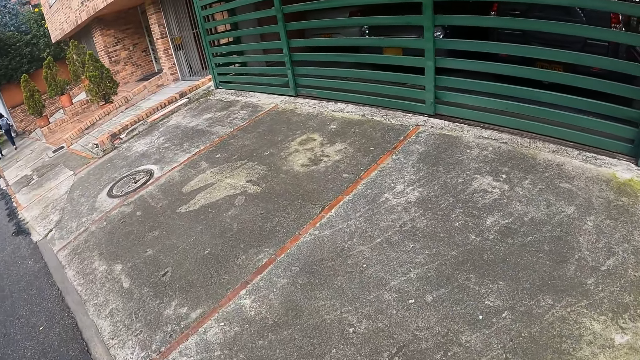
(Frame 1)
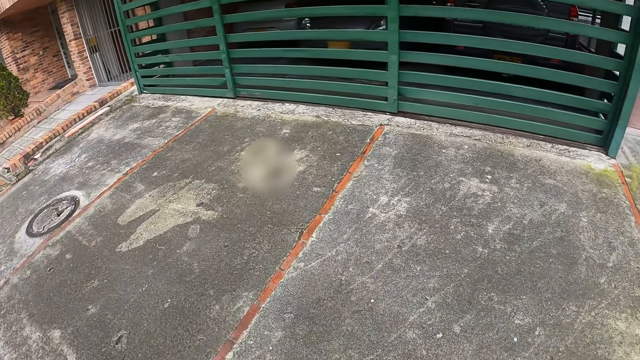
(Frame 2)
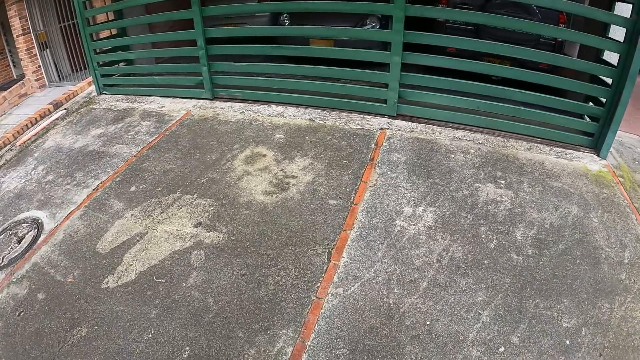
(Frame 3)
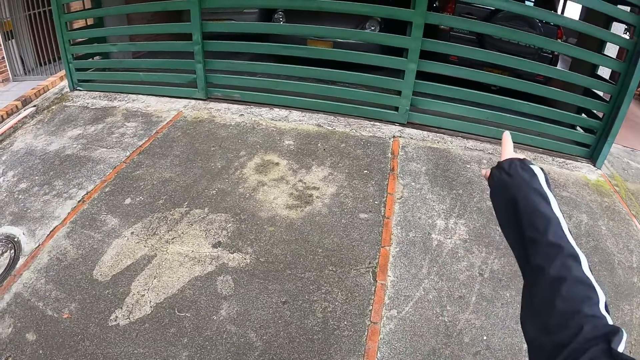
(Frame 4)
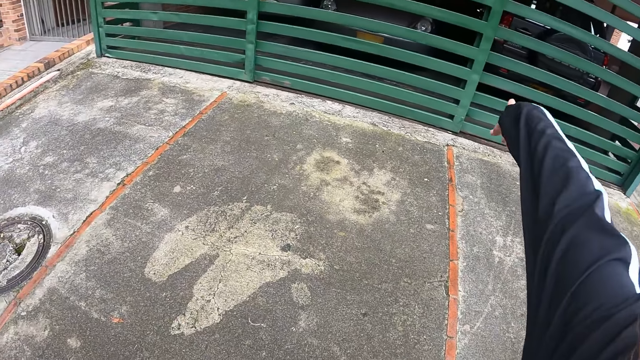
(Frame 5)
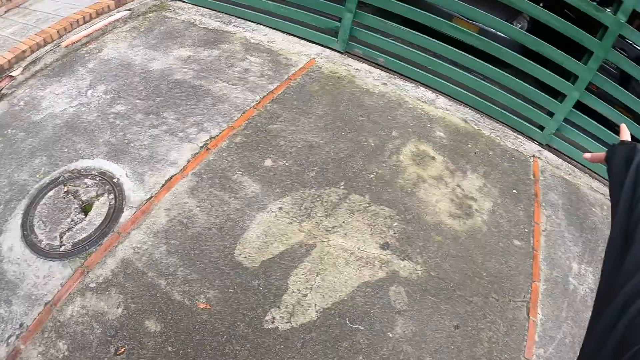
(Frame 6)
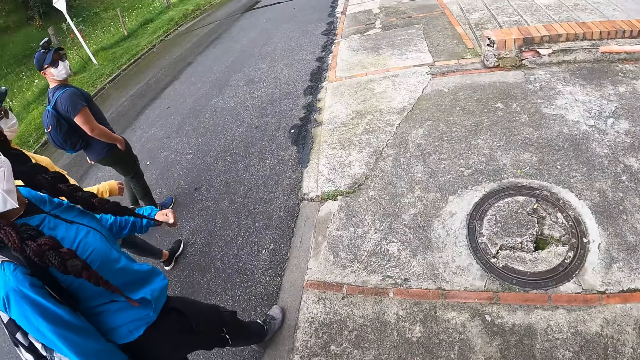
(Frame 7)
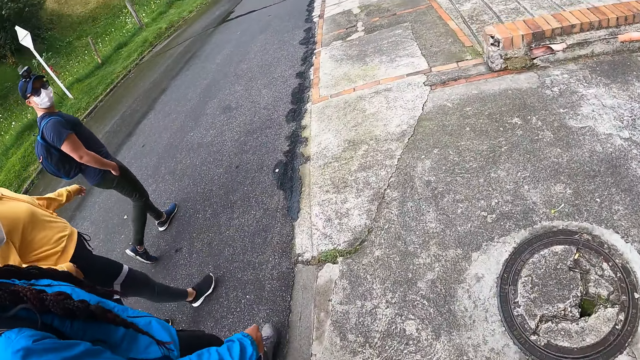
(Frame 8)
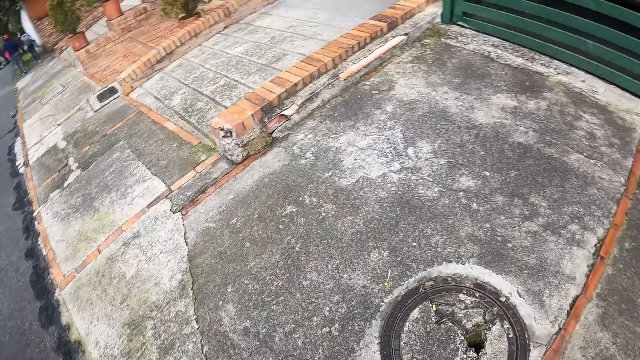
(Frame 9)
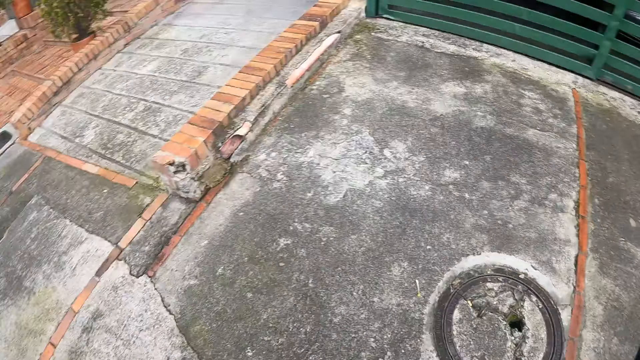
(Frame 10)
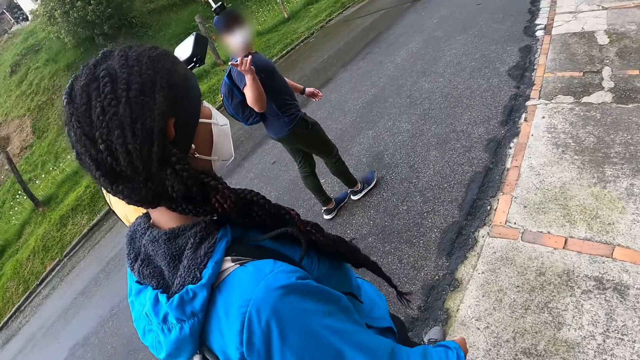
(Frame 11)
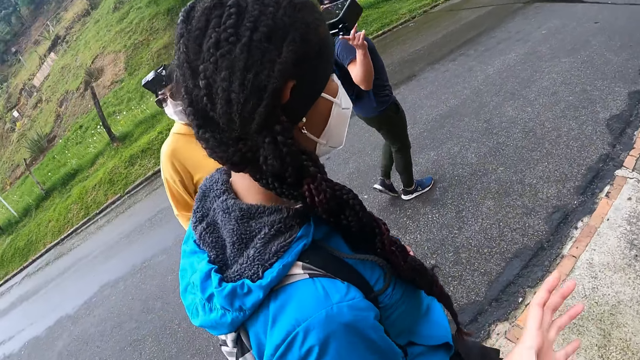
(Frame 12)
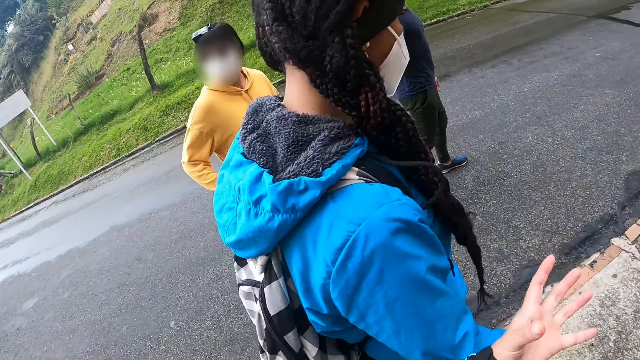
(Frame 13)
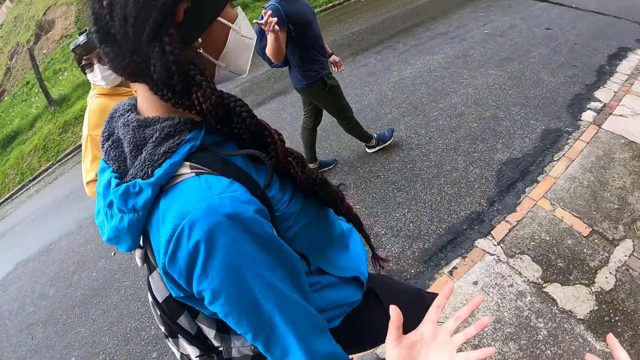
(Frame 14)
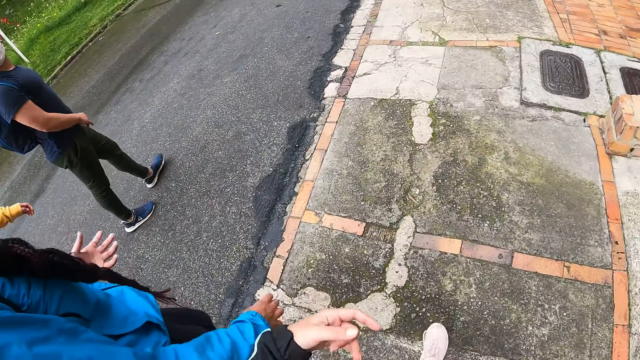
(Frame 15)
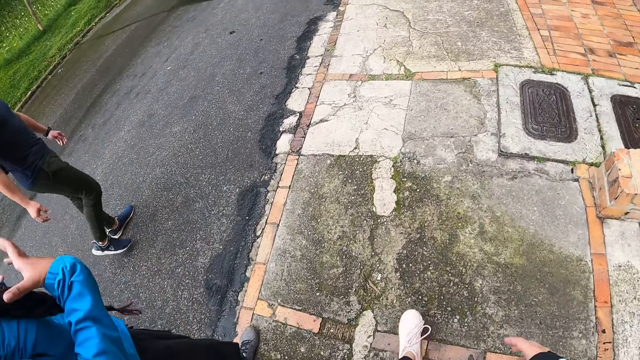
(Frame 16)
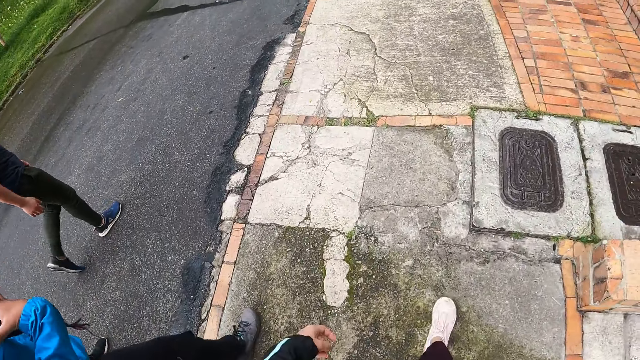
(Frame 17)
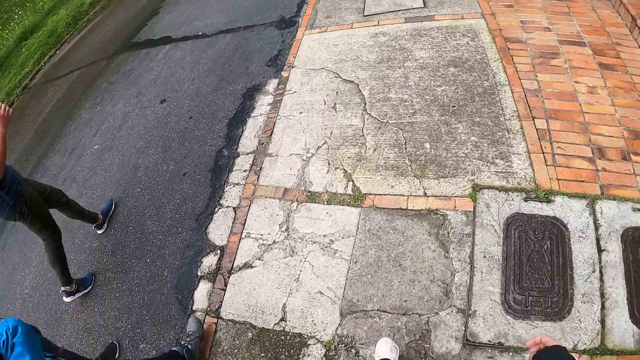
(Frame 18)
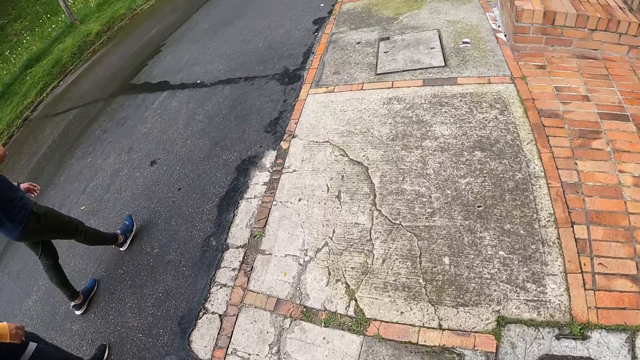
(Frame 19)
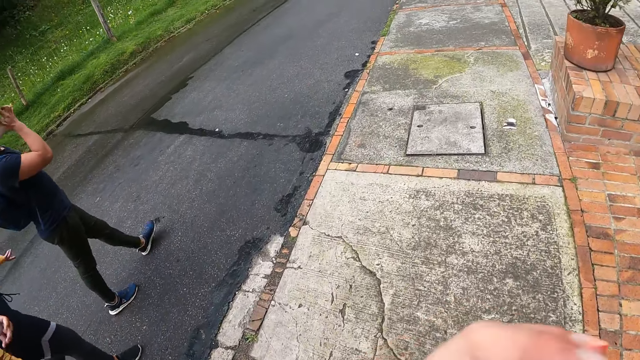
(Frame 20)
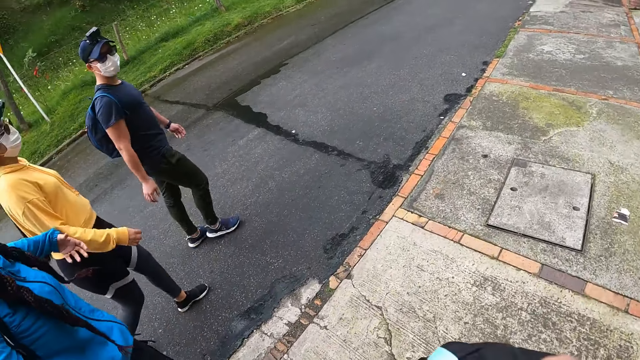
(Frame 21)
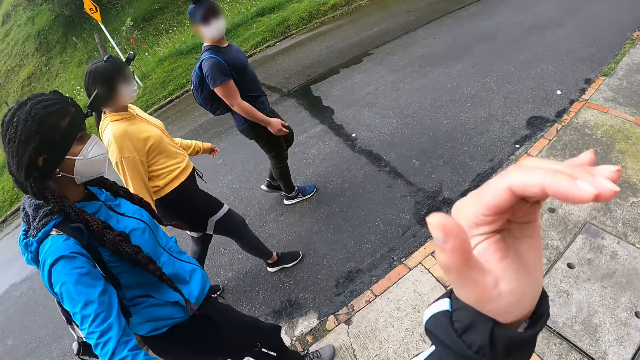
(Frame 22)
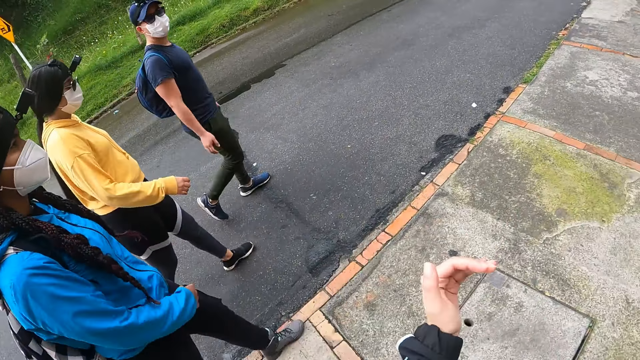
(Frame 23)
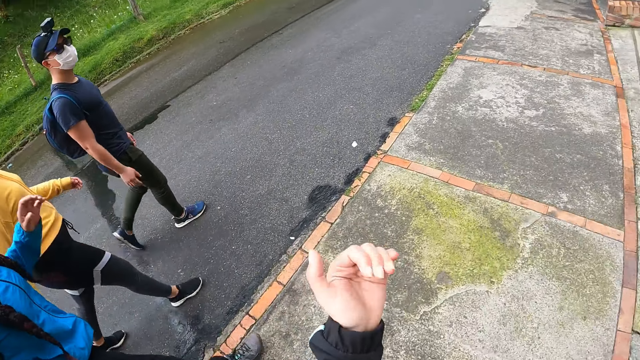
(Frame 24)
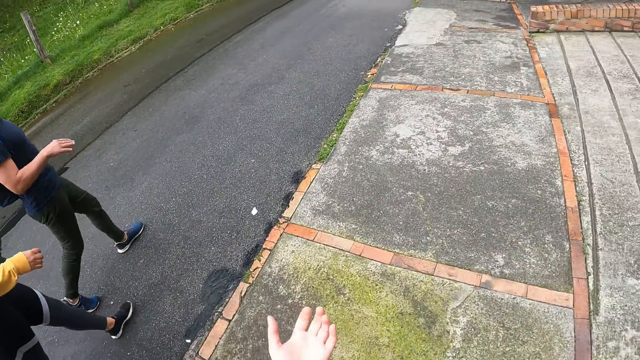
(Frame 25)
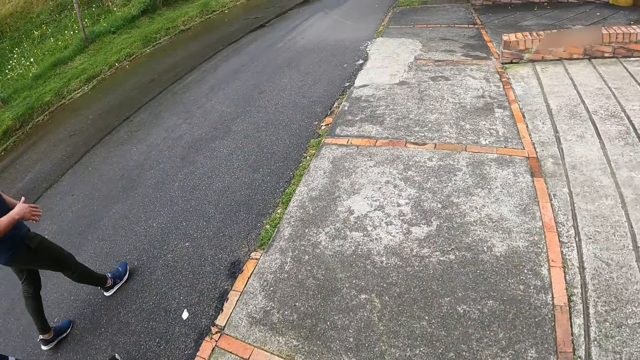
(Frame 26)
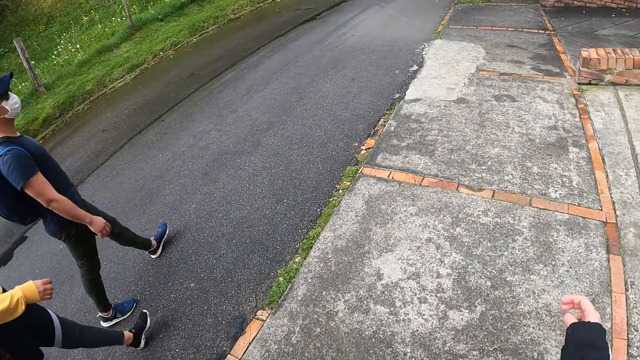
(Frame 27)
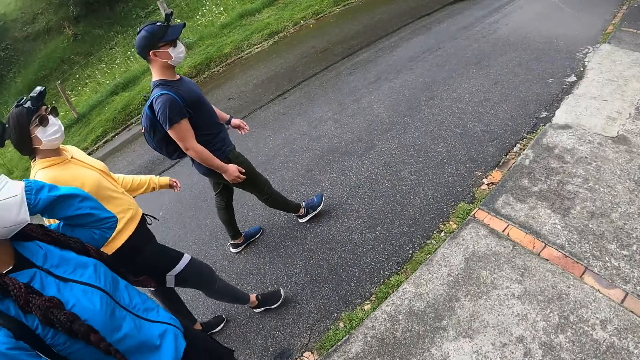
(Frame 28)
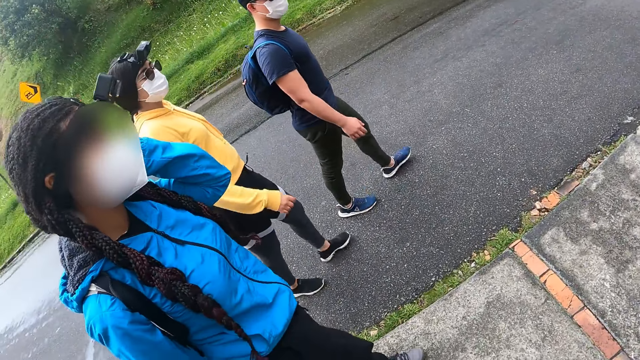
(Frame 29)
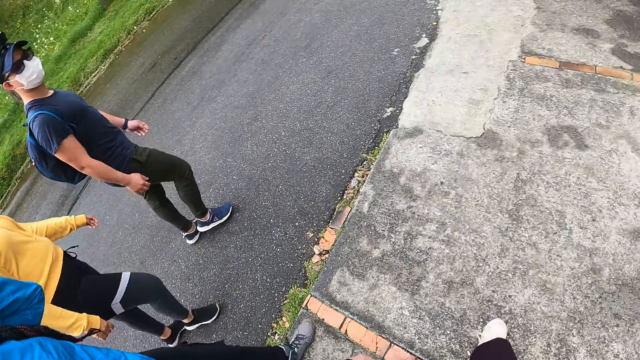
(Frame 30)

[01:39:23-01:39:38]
The camera wearer points. They lift the left hand. They open the palm. They lift the hand. They open the palm.

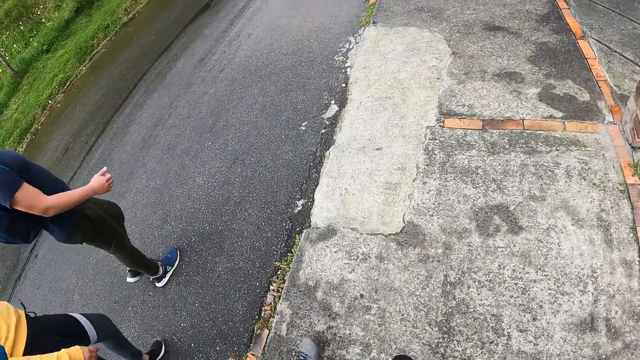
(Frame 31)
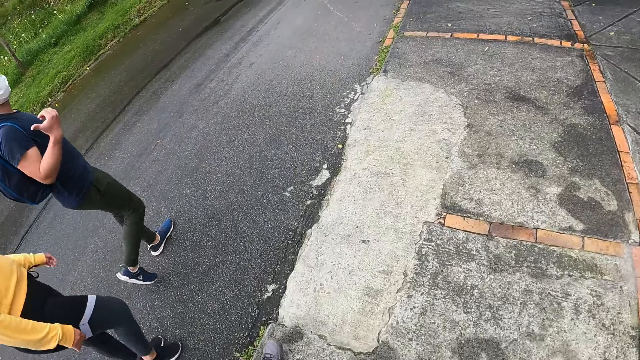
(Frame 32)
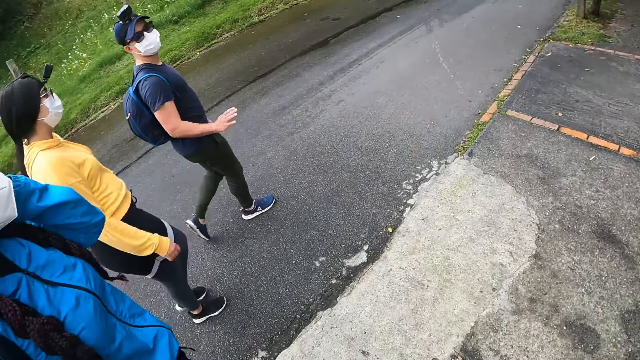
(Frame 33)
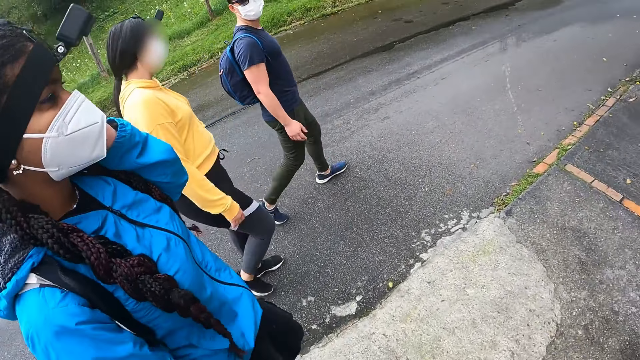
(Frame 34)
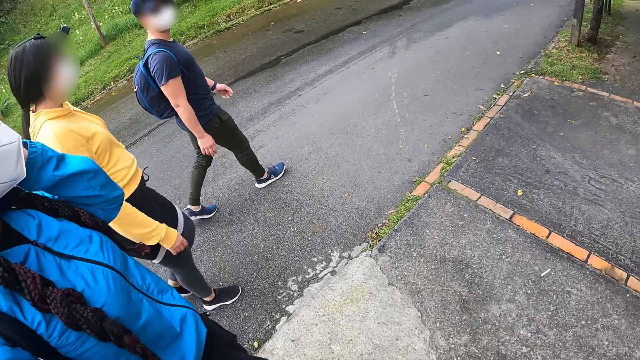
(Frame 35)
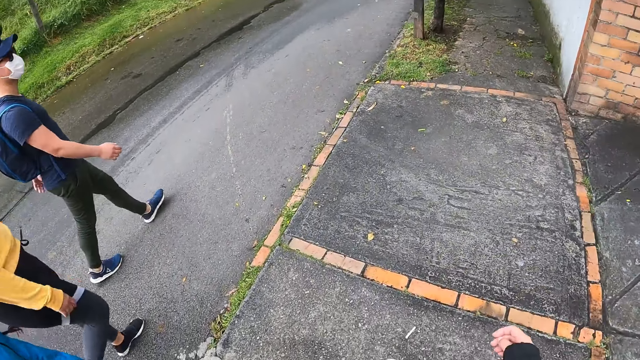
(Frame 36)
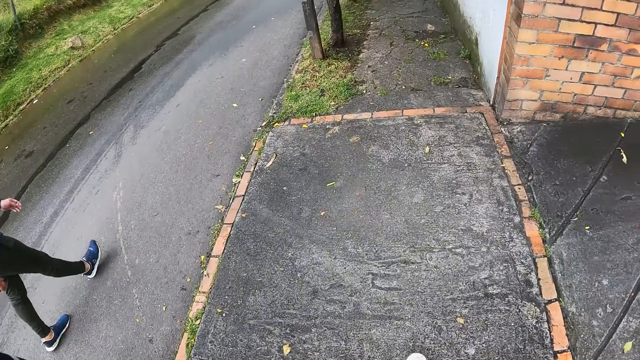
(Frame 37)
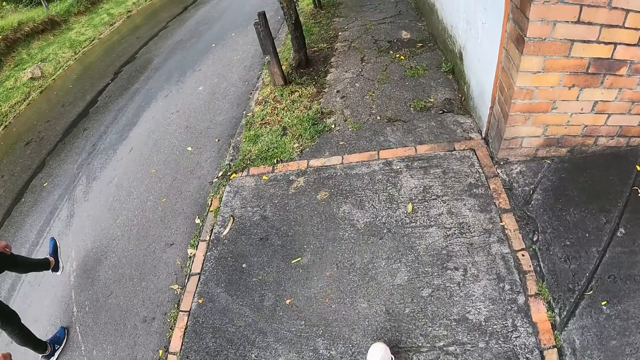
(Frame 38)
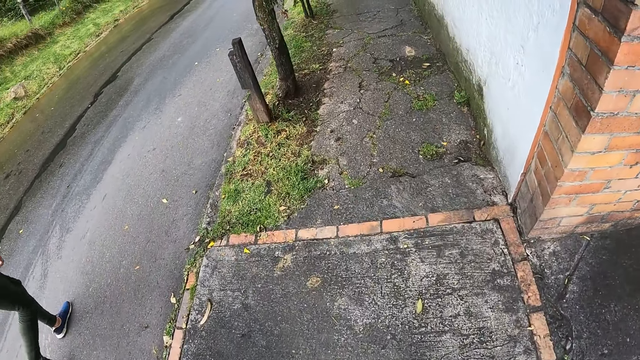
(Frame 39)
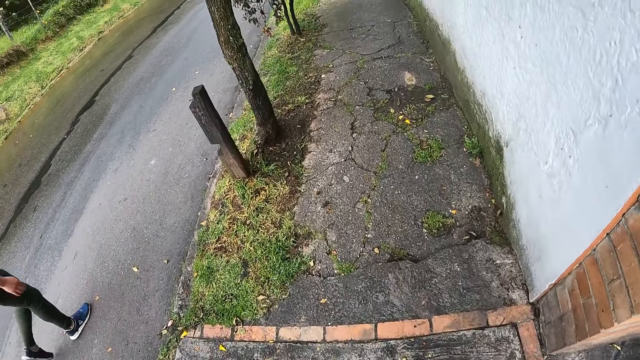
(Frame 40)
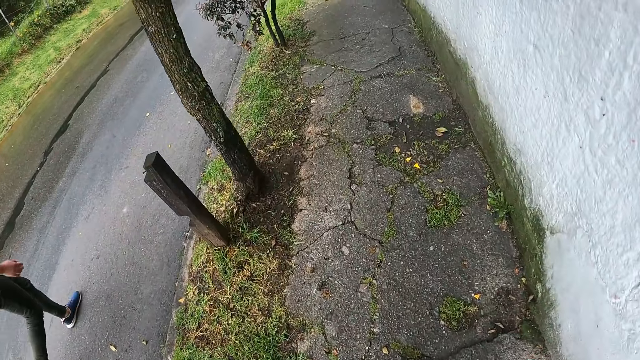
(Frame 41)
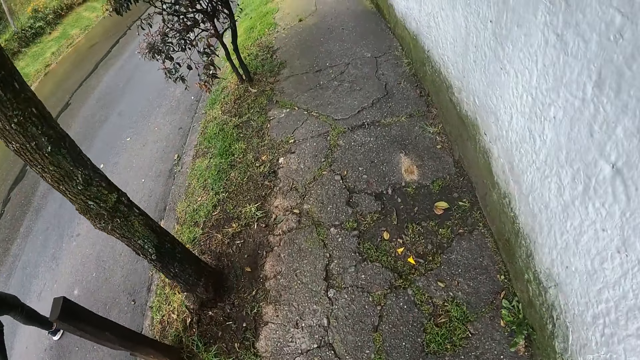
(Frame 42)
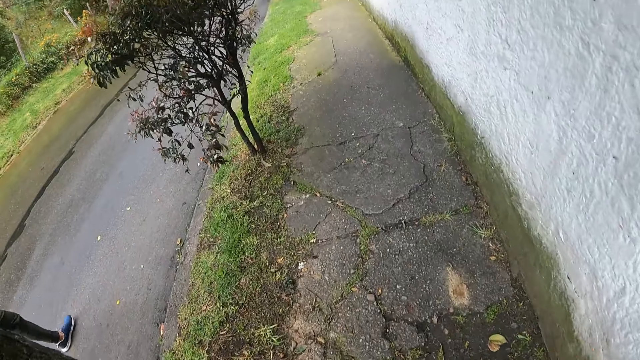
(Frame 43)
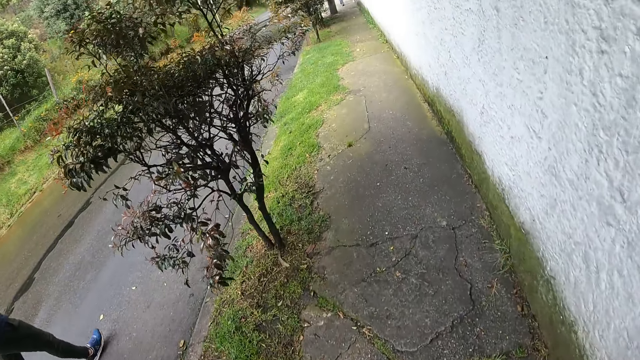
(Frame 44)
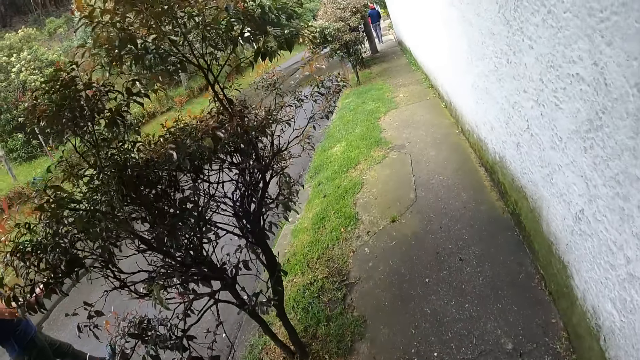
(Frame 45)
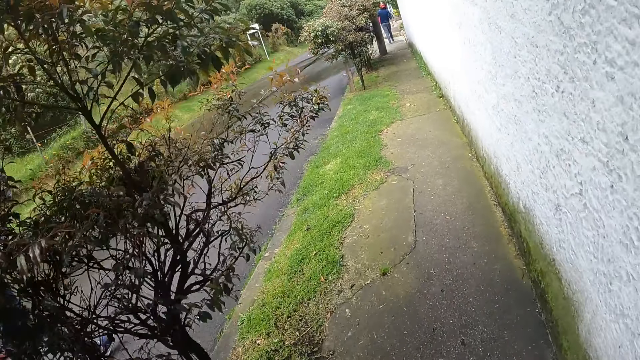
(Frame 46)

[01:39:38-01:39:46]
The camera wearer walks.
